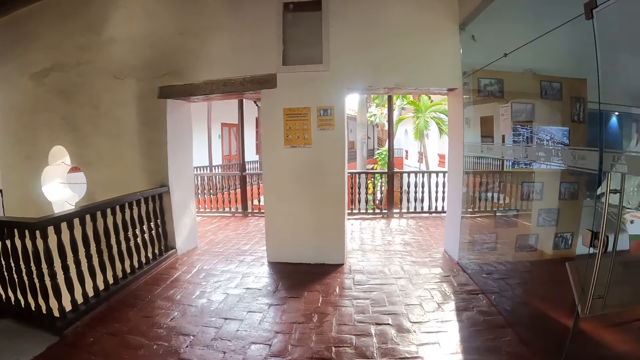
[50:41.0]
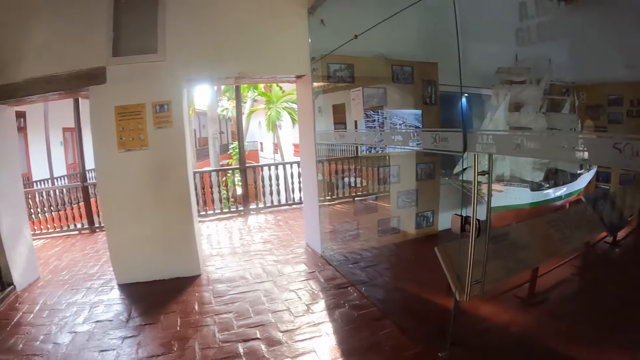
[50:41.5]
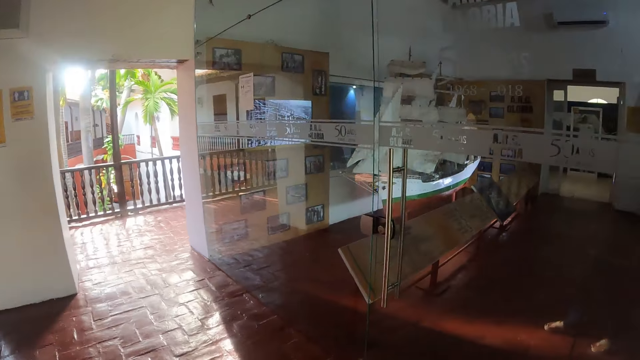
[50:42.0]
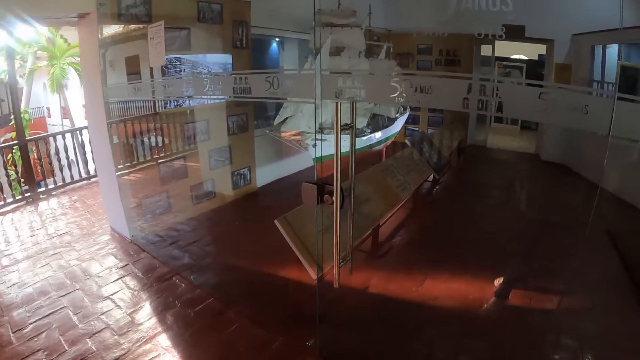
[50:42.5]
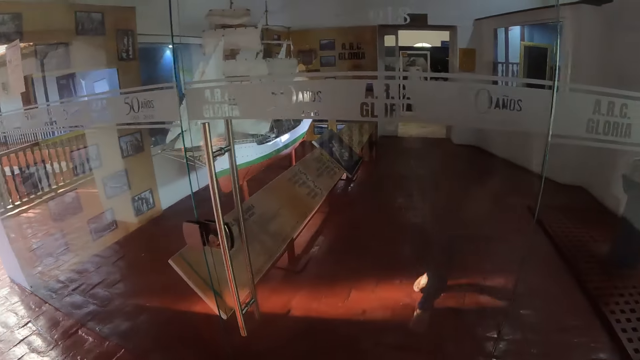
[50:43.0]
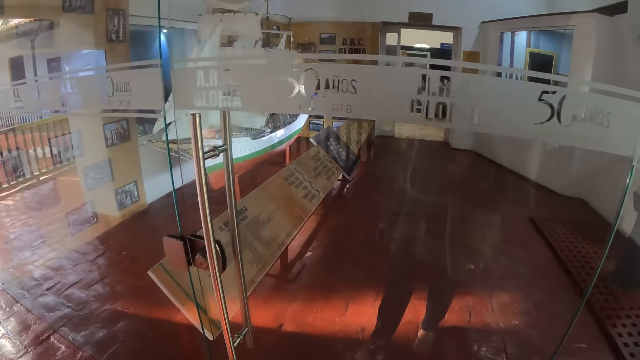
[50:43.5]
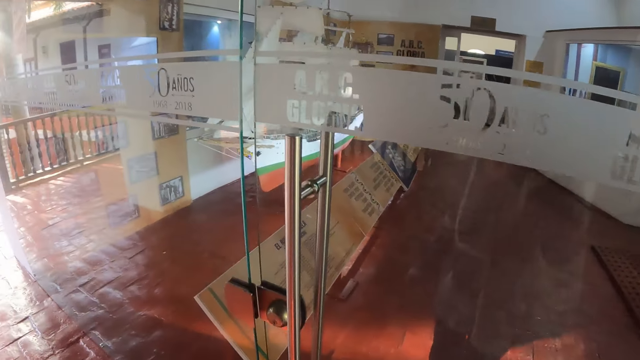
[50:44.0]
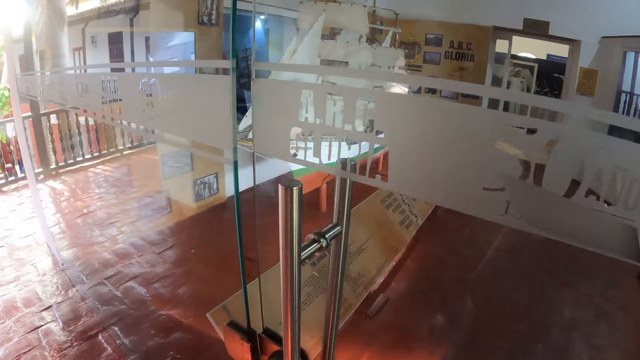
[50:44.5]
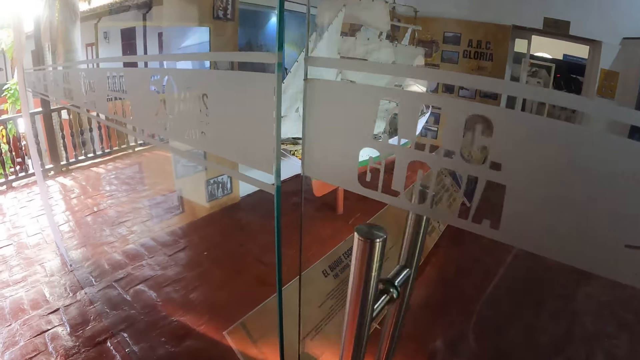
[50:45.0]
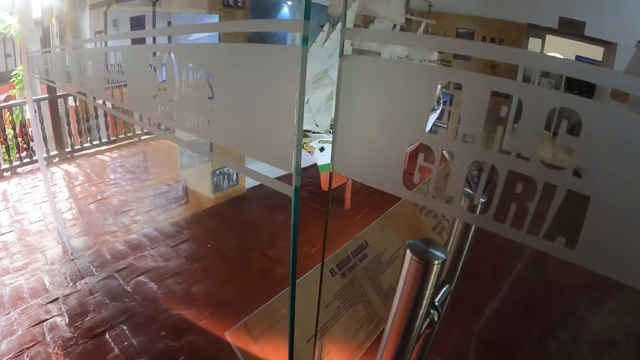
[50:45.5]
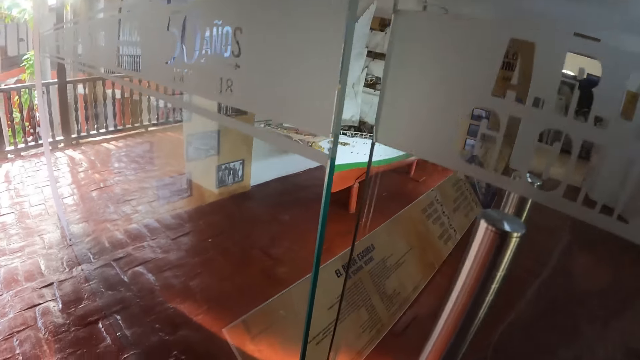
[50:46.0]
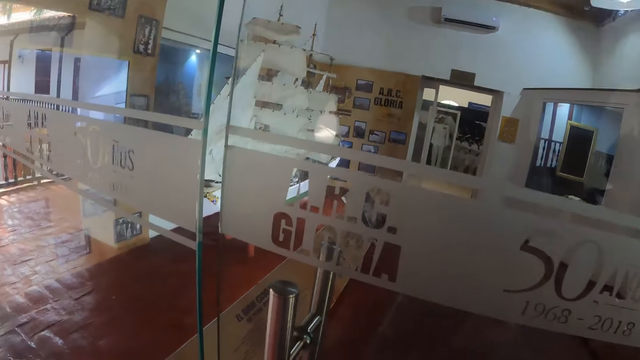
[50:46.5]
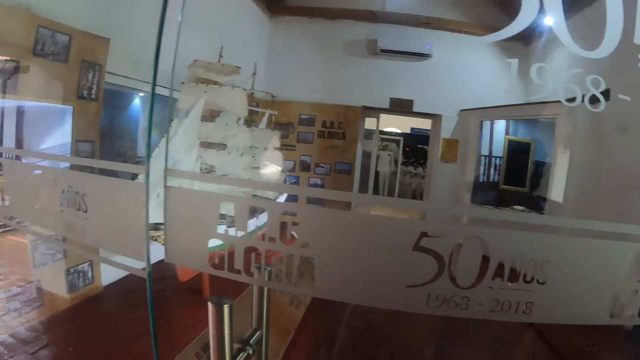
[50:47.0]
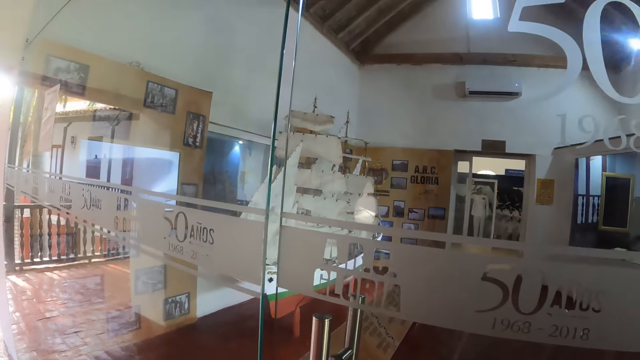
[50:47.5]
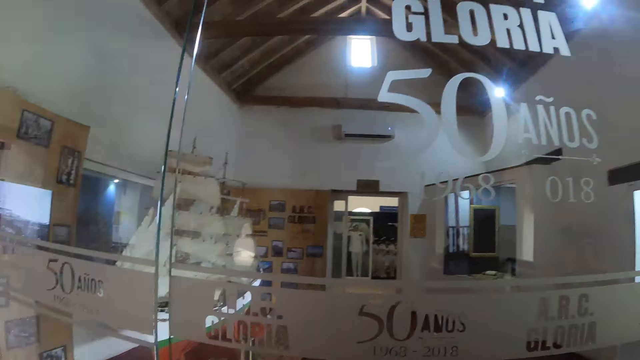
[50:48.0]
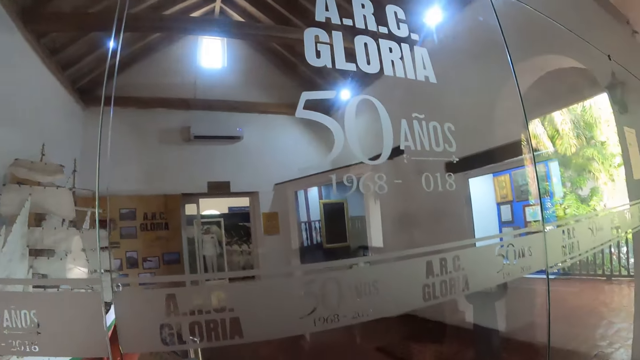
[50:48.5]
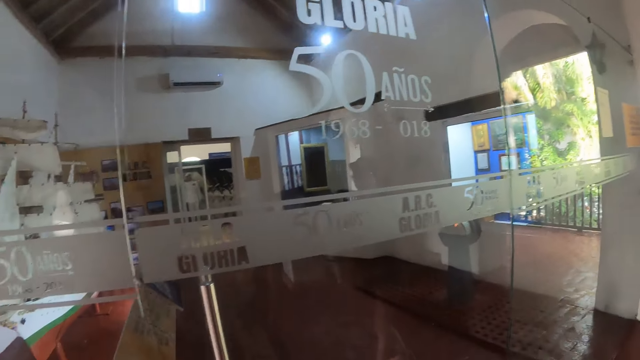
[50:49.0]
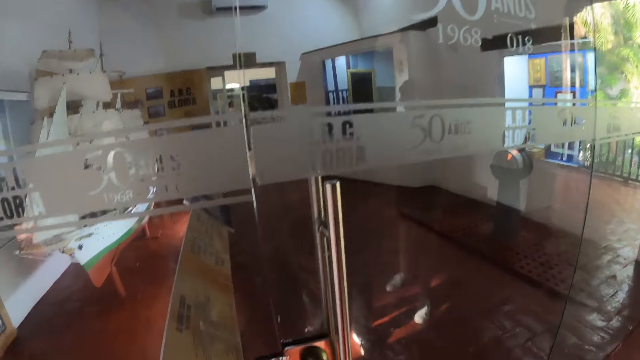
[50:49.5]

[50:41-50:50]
The camera wearer holds the door handle. They look through the door.

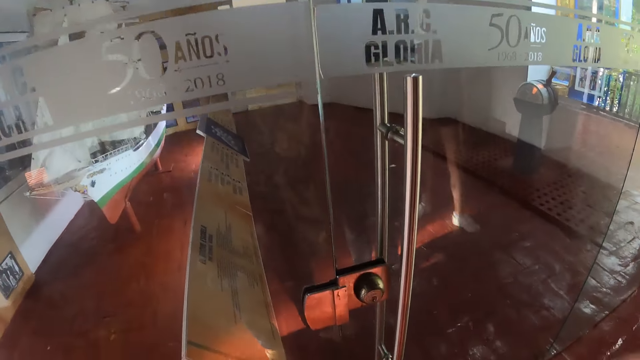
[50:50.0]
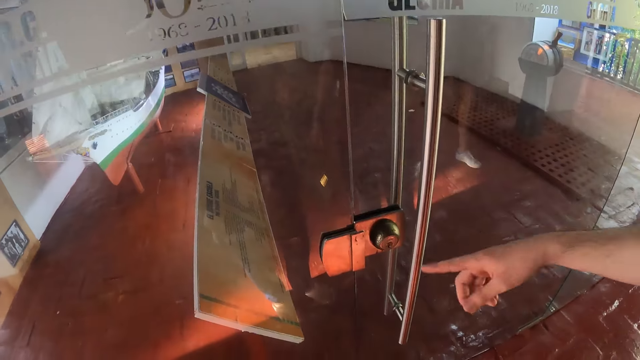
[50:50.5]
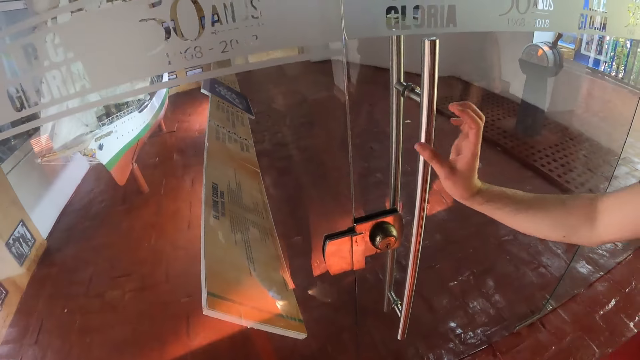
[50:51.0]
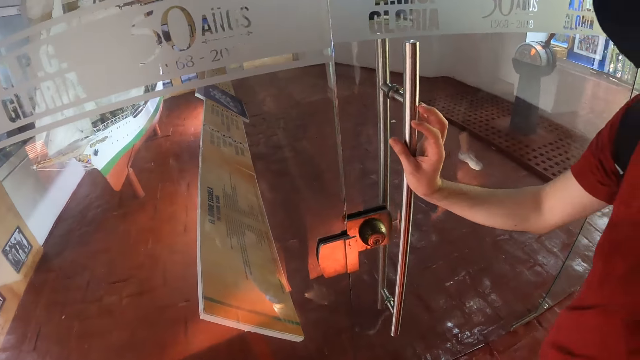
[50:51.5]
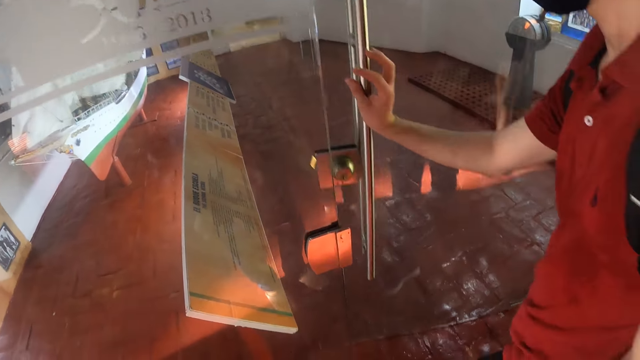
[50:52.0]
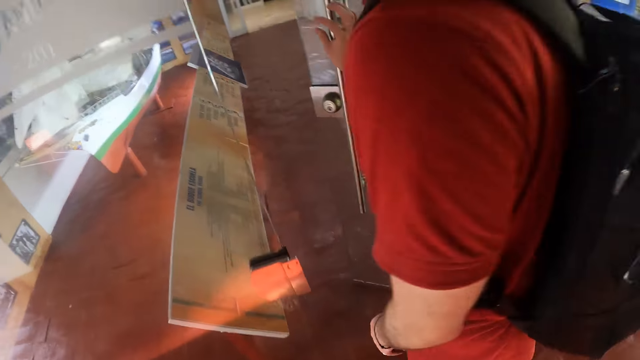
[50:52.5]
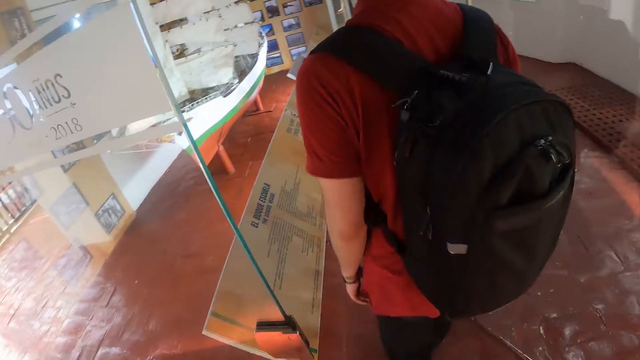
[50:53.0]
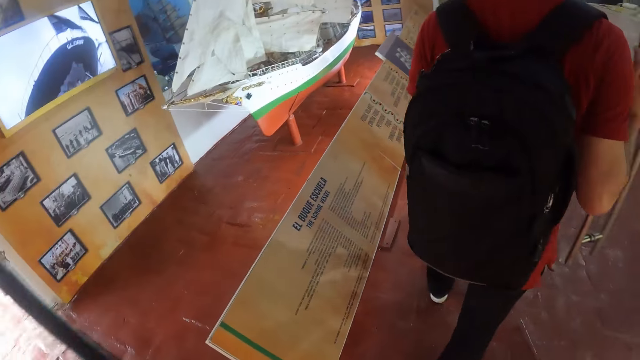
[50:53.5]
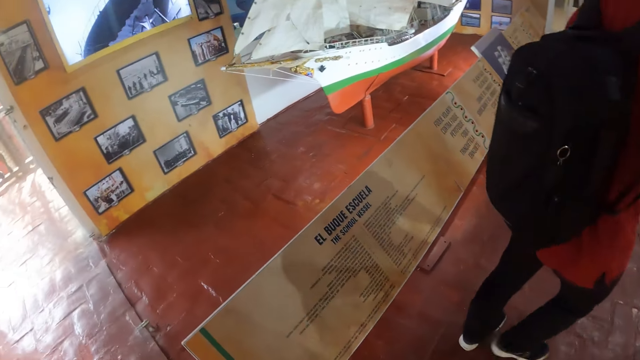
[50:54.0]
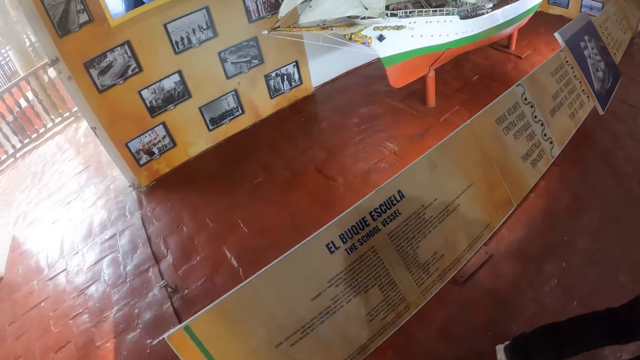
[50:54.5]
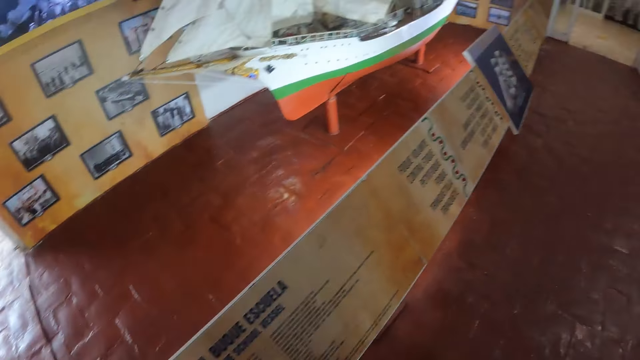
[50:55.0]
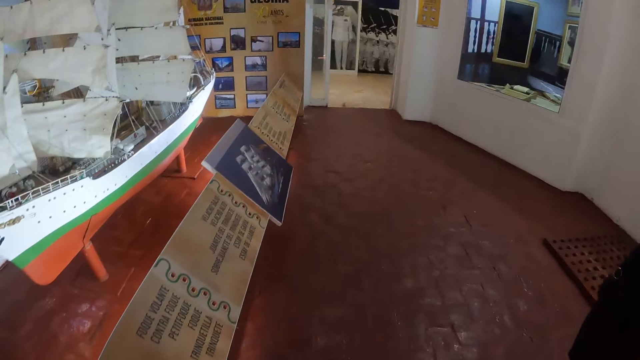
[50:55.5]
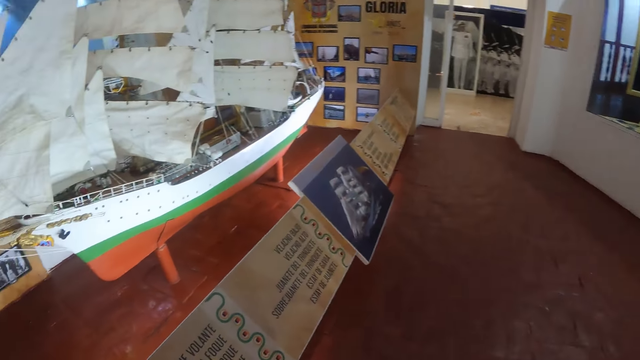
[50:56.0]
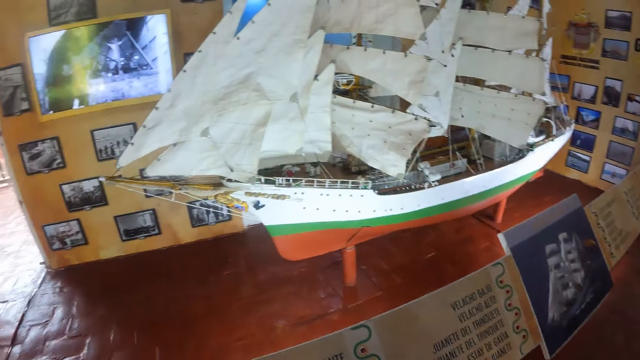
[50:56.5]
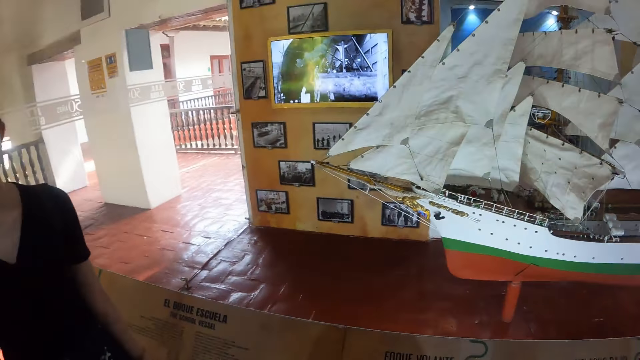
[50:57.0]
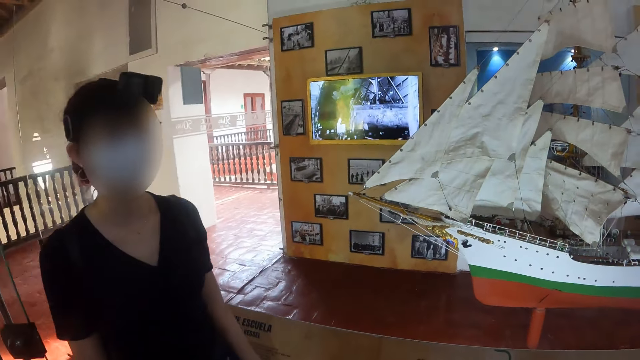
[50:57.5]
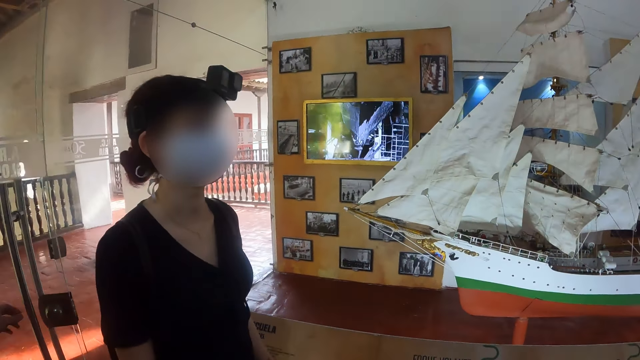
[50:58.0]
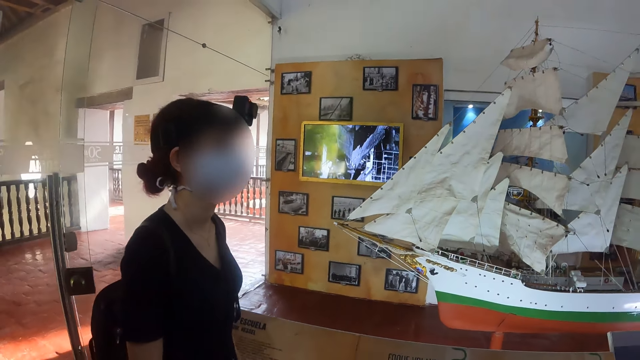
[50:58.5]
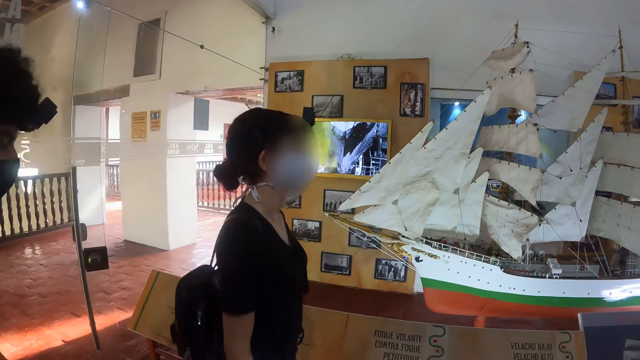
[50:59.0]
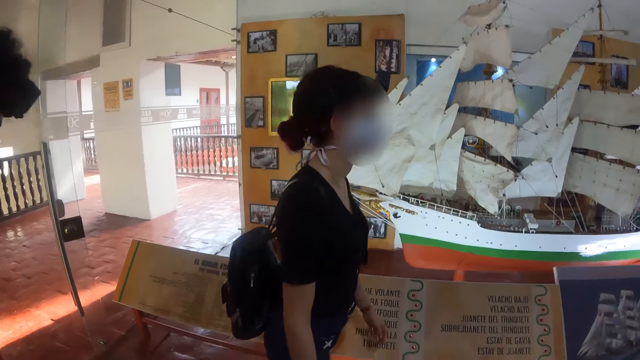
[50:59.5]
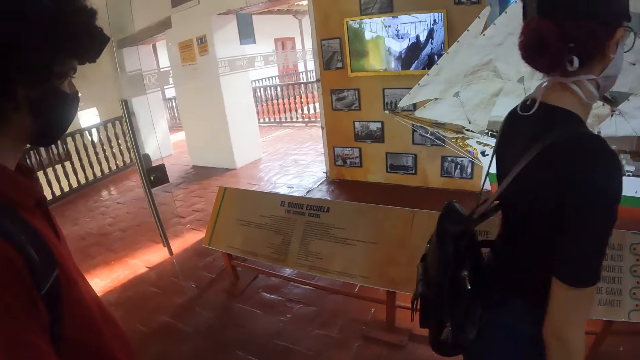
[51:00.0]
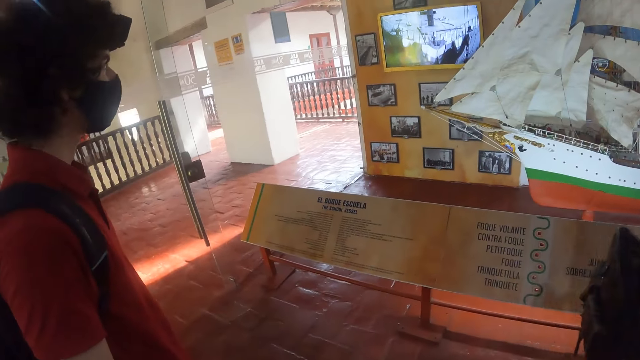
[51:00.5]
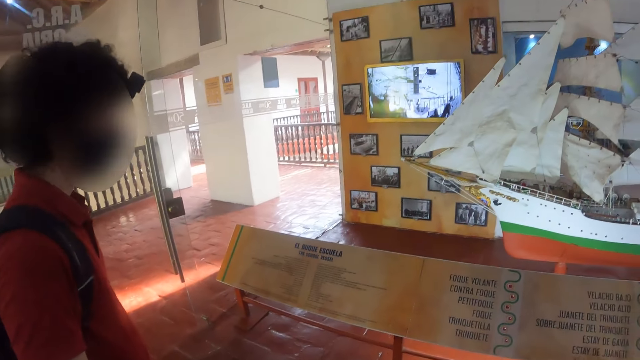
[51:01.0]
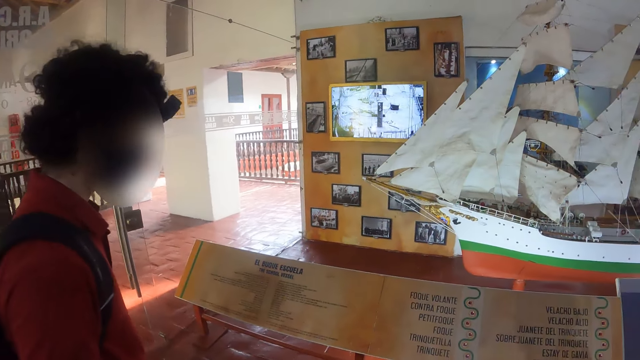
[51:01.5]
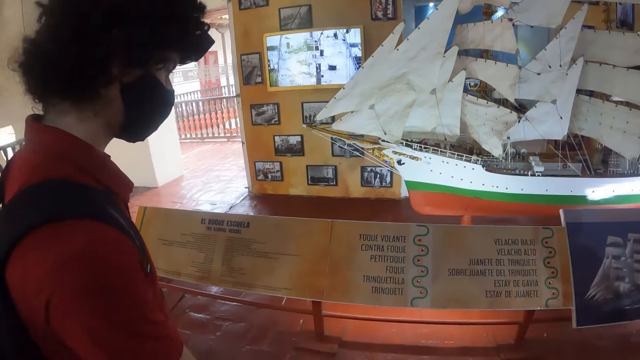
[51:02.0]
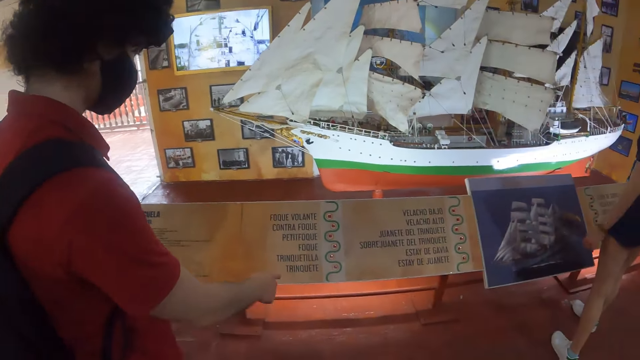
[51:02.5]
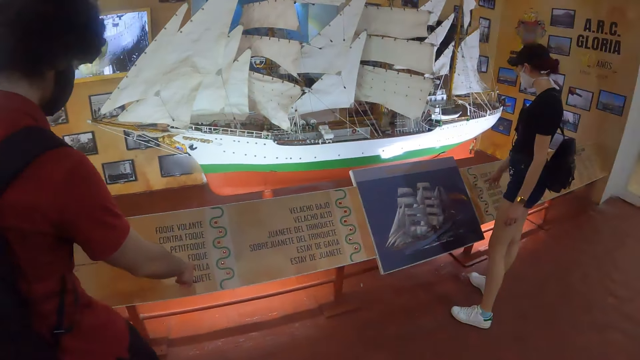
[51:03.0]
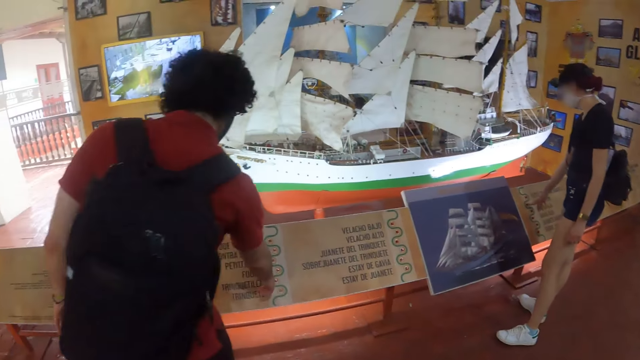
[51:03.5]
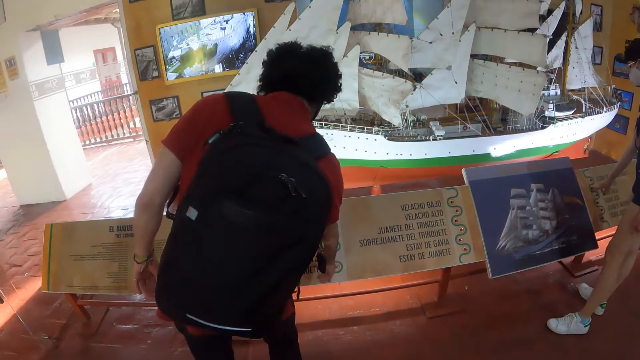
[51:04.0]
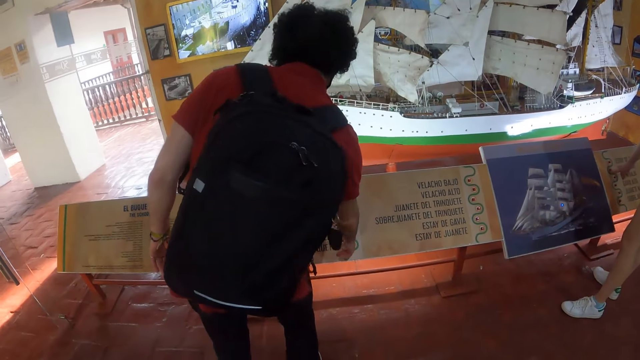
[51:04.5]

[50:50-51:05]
A person opens the door. The camera wearer walks around and enters the room. They look around. They look at another person. They look at the first person. They look around. The first person points at a poster.
